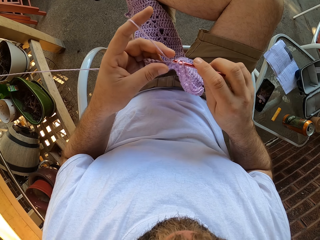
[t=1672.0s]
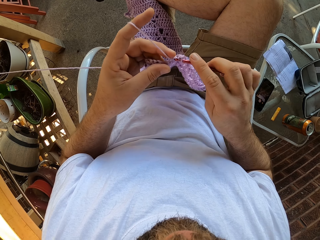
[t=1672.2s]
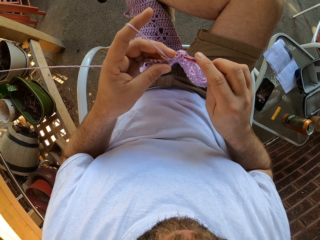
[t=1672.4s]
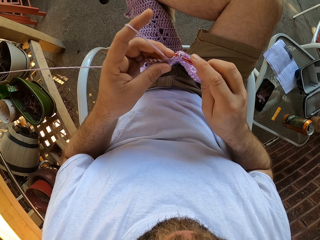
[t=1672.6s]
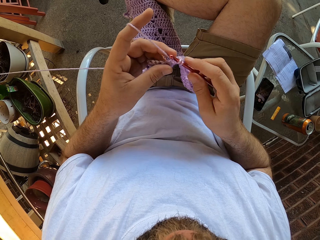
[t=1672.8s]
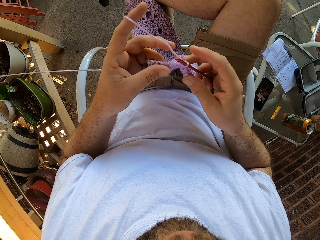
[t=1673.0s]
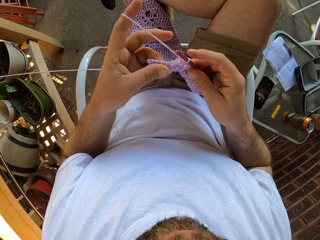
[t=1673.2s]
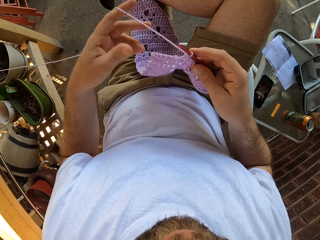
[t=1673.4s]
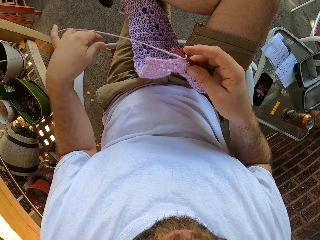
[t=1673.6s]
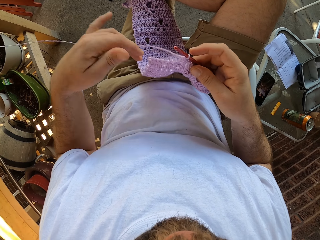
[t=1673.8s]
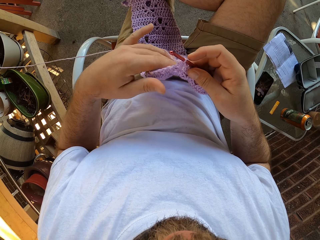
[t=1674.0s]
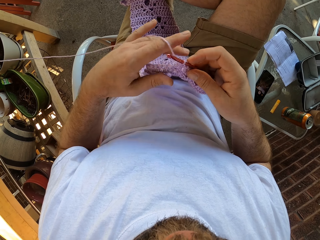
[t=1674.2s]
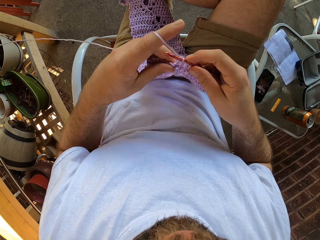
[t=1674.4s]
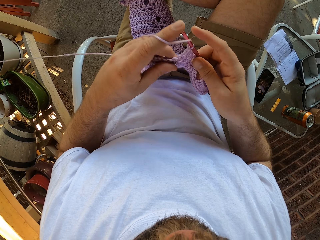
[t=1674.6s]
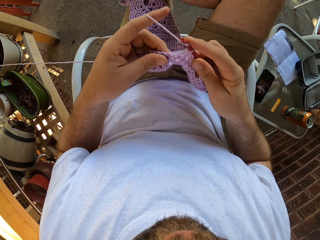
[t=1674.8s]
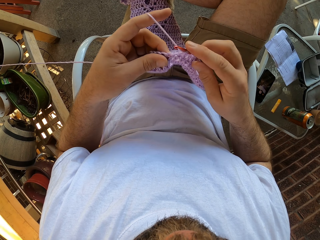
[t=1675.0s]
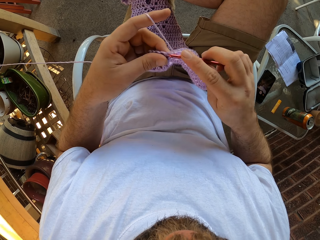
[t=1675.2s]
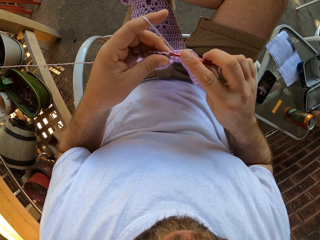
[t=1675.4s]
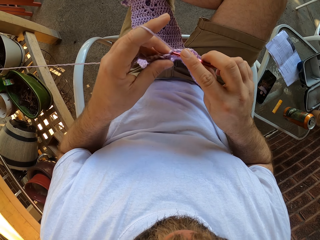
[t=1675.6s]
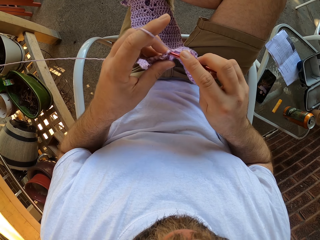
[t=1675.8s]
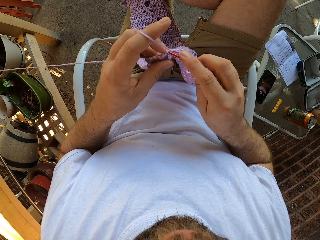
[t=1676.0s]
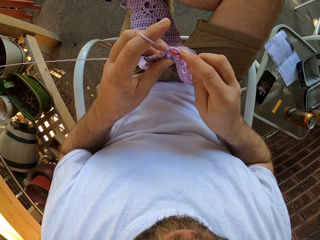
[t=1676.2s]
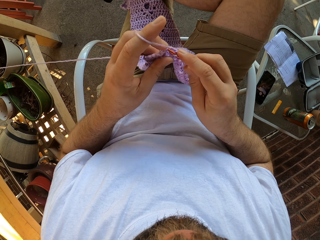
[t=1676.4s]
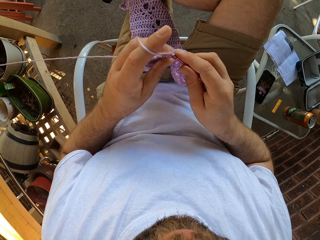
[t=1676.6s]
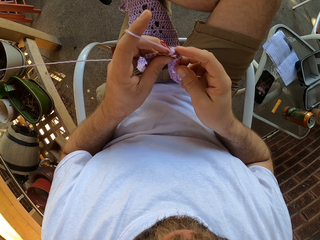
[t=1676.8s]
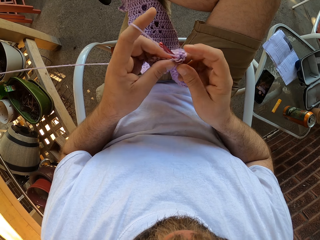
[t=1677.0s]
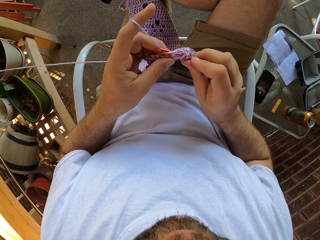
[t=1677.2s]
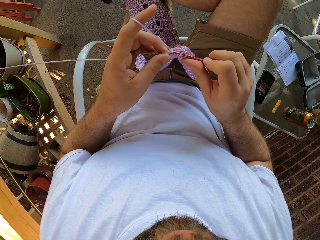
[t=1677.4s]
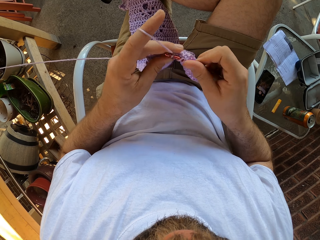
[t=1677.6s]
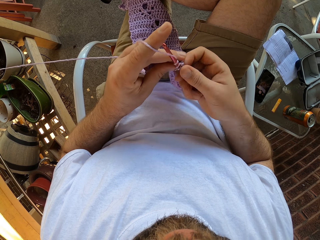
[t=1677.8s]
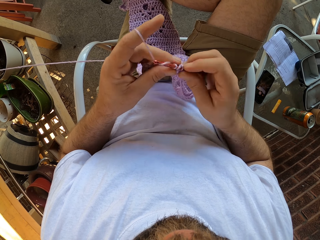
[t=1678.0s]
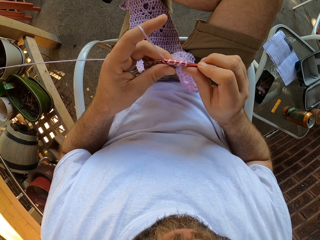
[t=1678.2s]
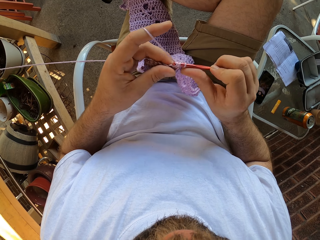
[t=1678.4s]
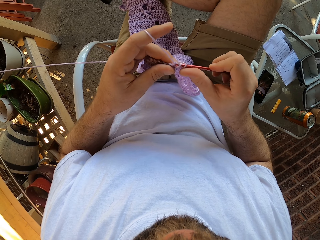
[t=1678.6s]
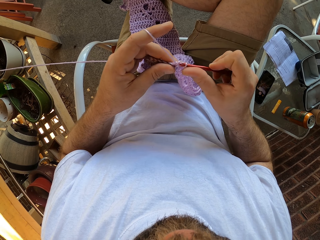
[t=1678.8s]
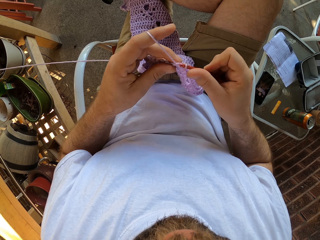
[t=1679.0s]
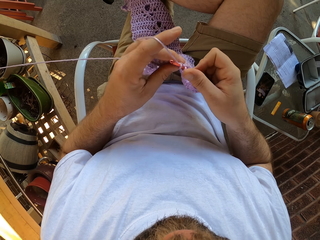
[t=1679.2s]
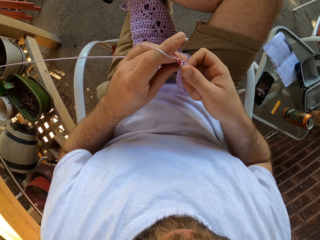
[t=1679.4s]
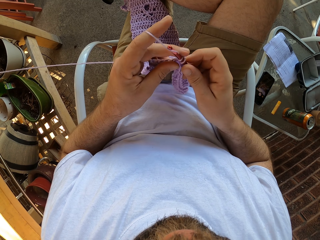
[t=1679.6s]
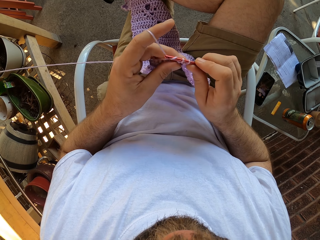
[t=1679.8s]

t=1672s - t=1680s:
The camera wearer releases the yarn. They tie the yarn on the fingers. They crochet the piece of cloth with a crochet hook.

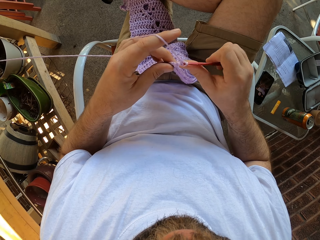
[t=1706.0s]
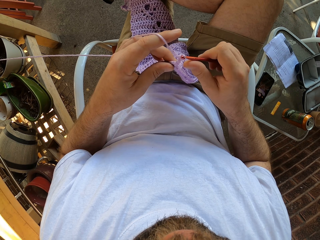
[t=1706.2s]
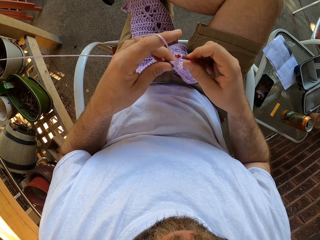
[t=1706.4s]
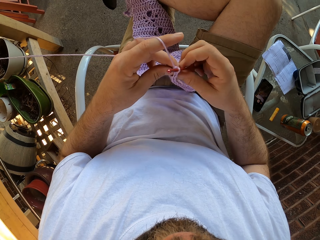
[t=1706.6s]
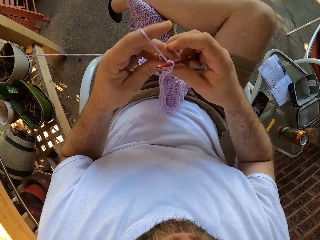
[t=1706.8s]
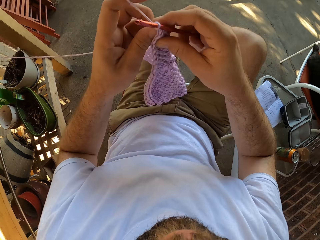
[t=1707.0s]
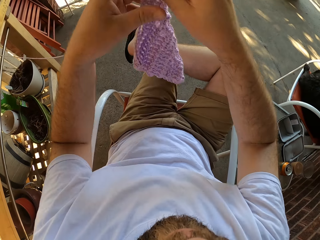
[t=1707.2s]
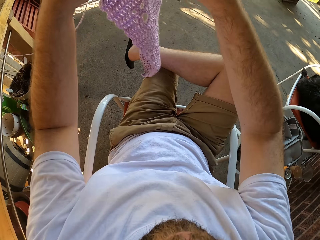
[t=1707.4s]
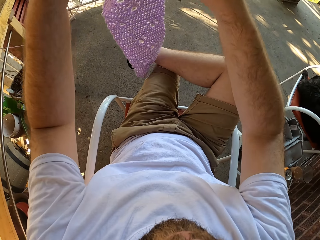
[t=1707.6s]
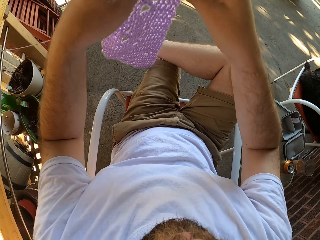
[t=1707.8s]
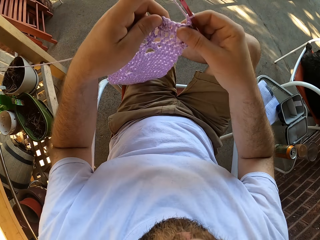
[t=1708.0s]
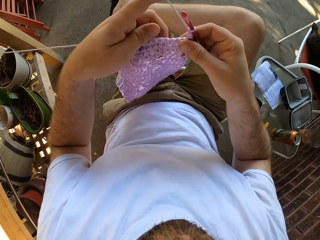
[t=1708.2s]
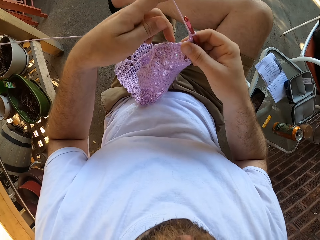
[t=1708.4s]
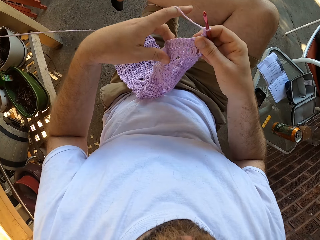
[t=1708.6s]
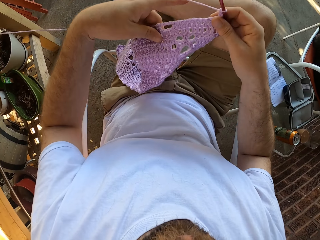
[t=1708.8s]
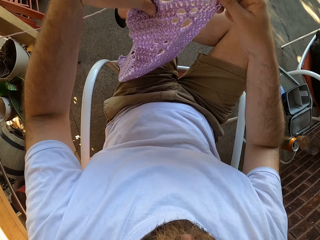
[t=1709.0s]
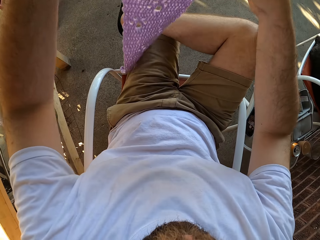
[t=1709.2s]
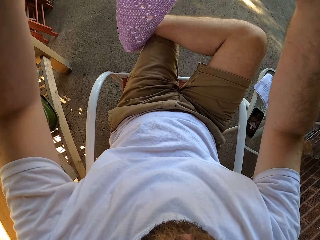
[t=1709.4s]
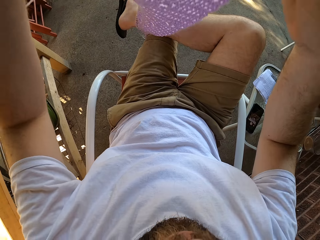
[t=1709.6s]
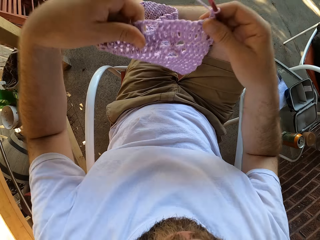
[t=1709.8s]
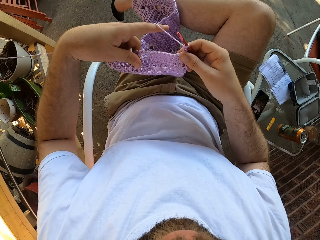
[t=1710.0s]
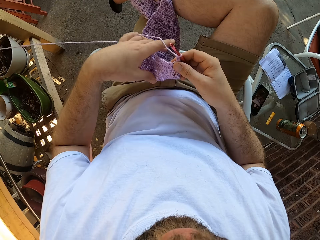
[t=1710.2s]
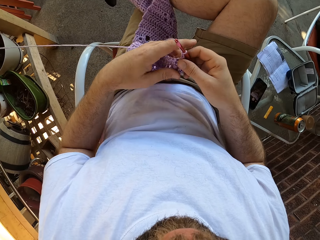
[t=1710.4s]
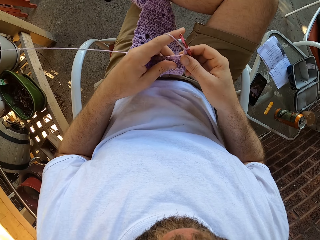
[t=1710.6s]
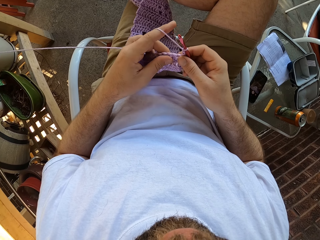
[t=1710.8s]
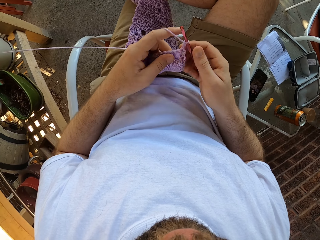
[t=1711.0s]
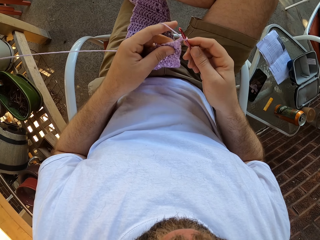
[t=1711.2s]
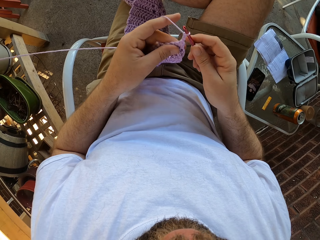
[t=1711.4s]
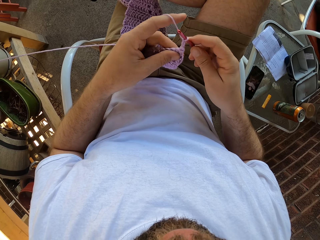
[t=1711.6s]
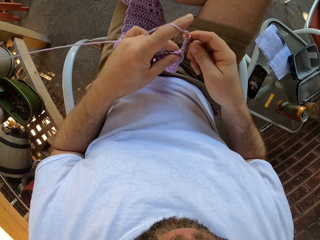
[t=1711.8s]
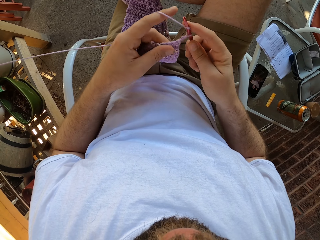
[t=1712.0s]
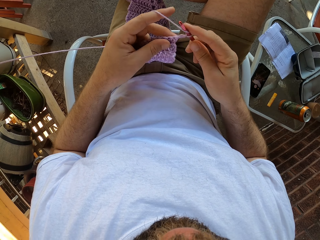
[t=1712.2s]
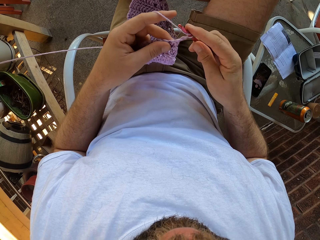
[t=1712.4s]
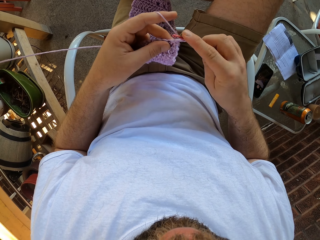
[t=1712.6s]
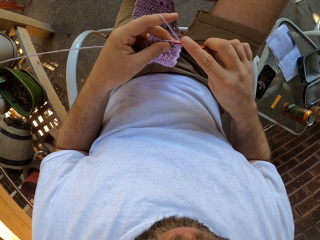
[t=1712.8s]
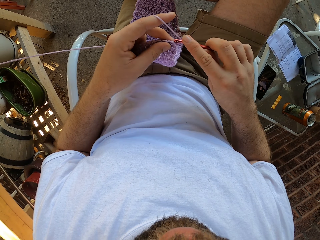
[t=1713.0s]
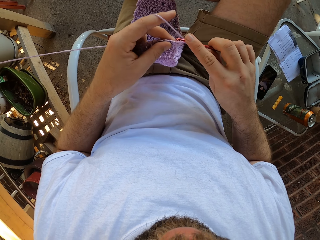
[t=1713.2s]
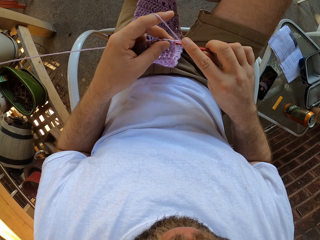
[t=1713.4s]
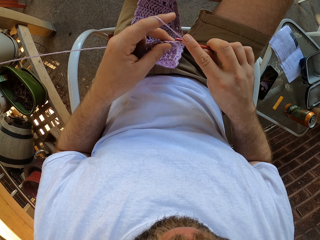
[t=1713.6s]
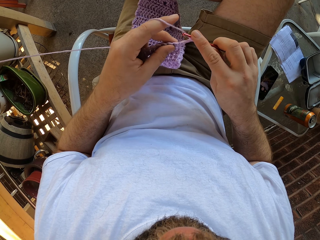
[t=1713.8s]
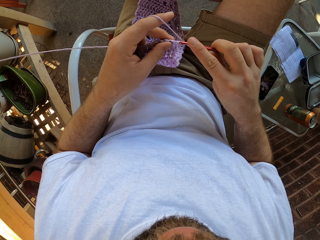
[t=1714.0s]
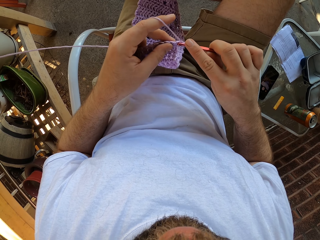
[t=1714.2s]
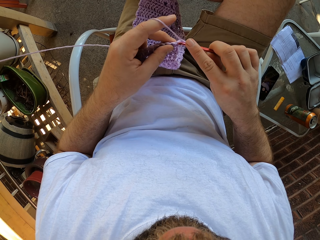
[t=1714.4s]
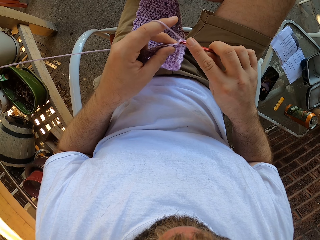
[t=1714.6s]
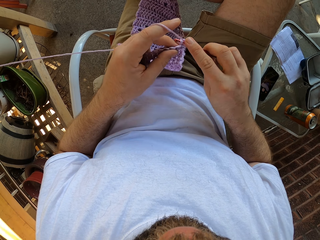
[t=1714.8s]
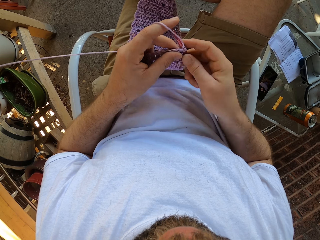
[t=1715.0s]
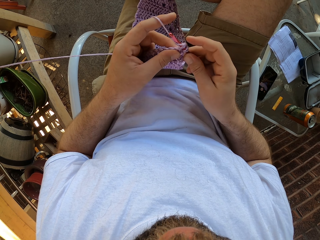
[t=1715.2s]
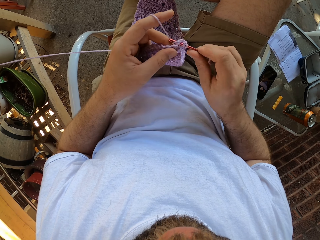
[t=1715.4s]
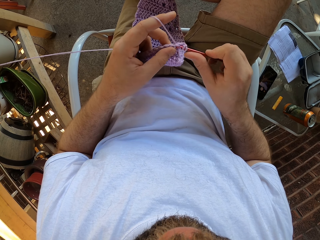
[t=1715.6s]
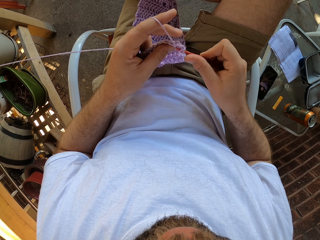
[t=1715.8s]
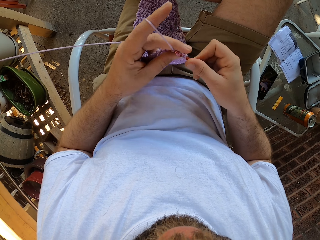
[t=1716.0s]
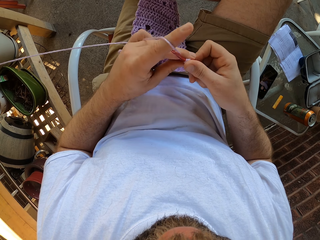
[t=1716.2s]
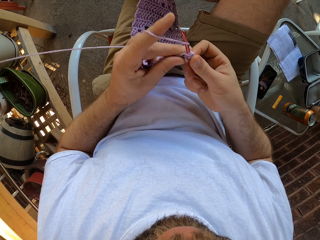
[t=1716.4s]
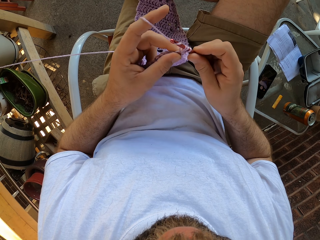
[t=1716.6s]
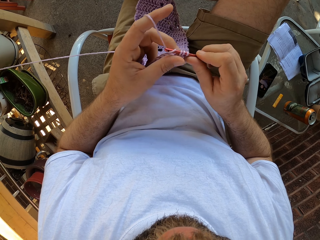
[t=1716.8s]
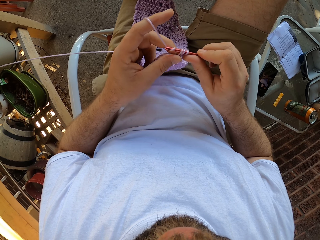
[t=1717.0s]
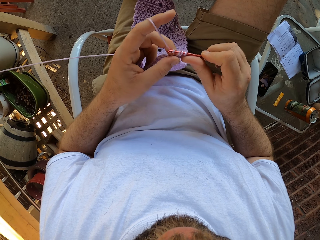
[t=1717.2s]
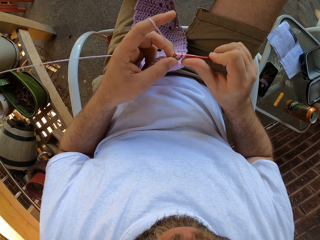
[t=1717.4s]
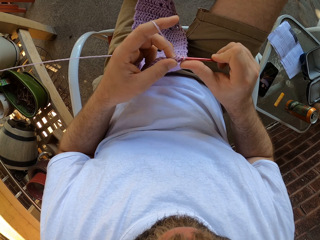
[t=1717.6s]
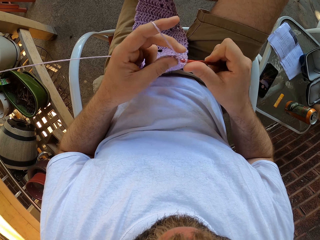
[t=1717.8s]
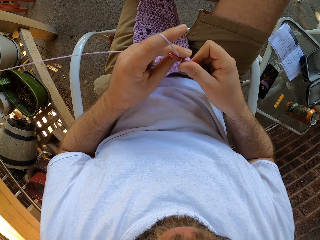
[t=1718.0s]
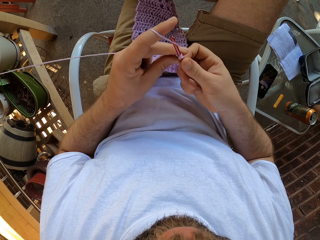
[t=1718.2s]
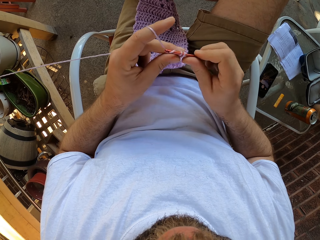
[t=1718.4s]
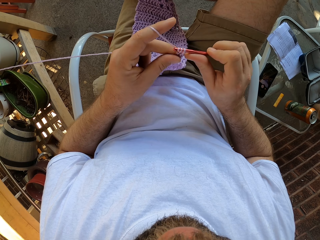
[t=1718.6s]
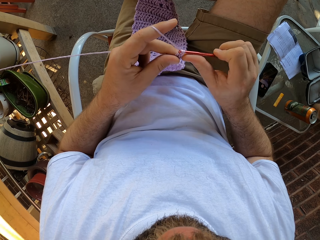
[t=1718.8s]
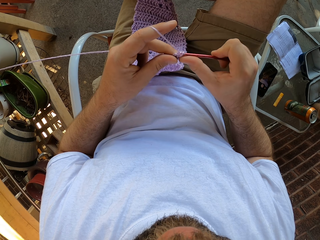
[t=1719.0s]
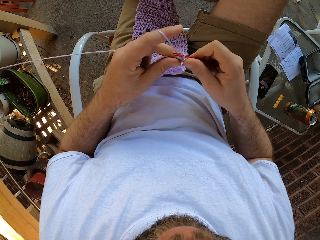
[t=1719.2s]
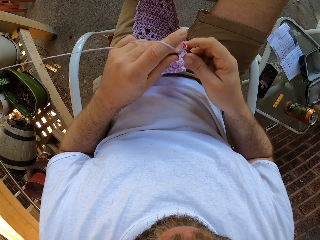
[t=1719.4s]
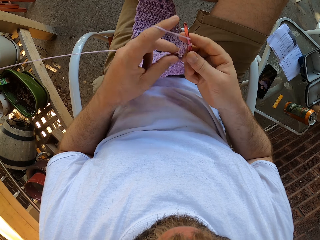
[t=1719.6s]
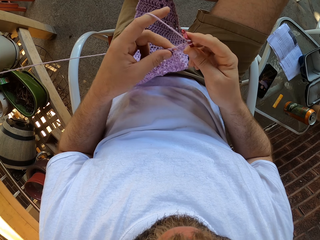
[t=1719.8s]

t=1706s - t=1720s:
The camera wearer moves the yarn in his hands. He adjusts the piece of cloth. He places the yarn on his lap. He crochets with the yarn and the crochet hook in his hands.
